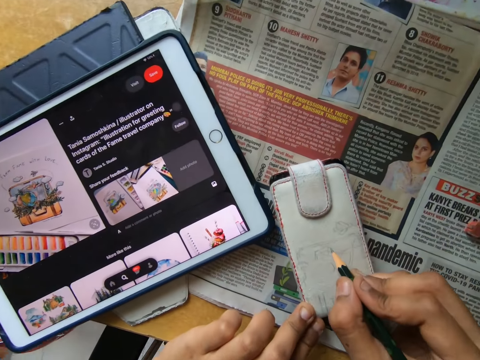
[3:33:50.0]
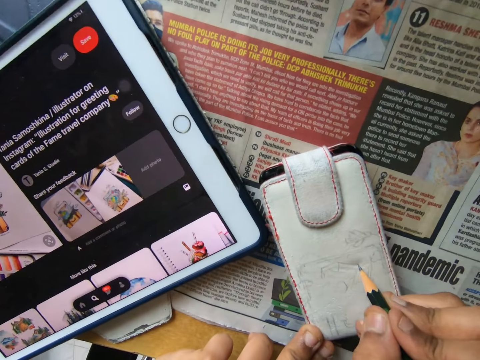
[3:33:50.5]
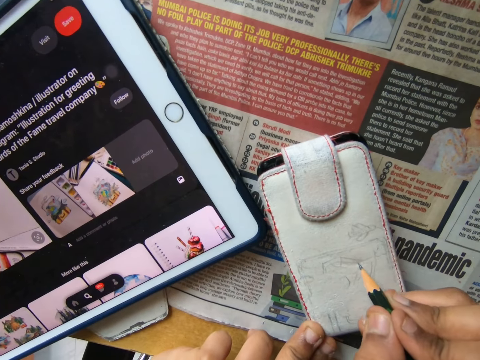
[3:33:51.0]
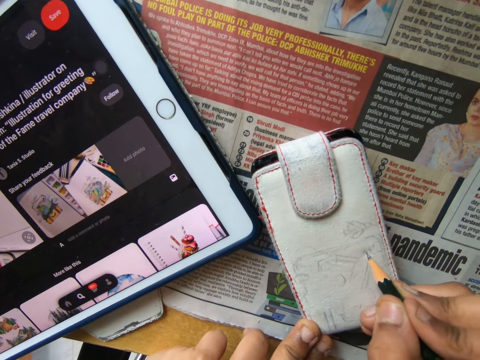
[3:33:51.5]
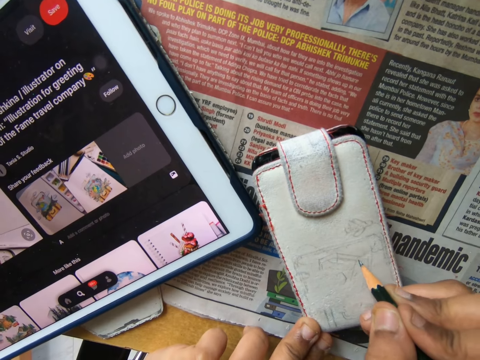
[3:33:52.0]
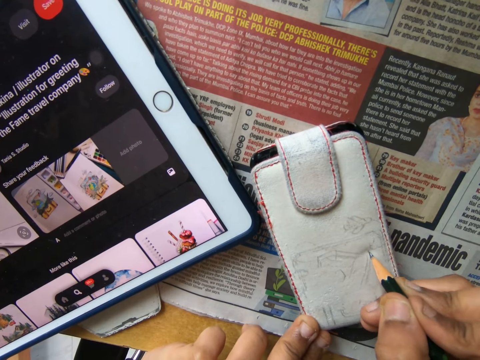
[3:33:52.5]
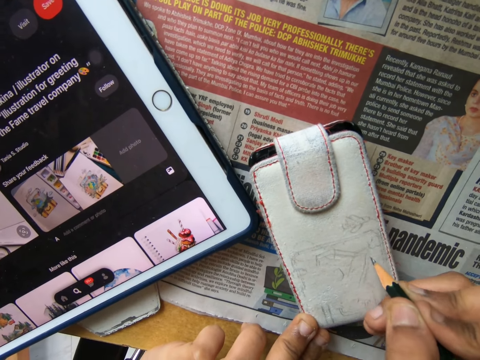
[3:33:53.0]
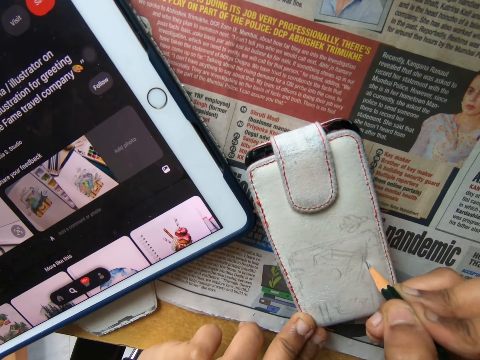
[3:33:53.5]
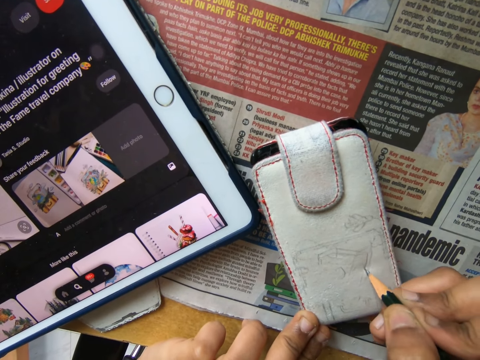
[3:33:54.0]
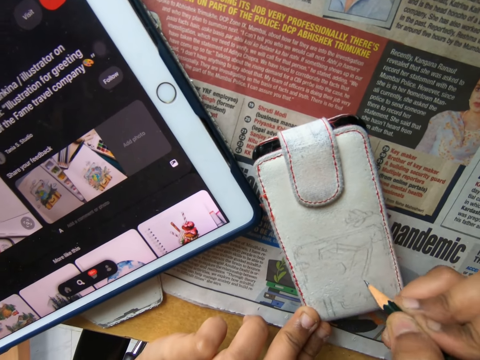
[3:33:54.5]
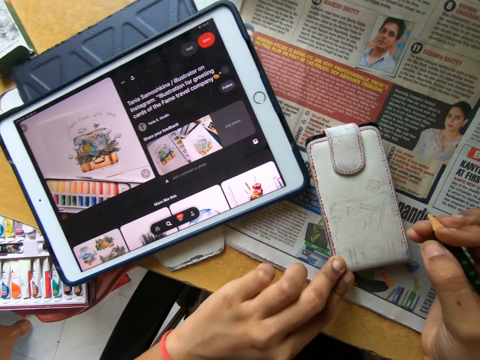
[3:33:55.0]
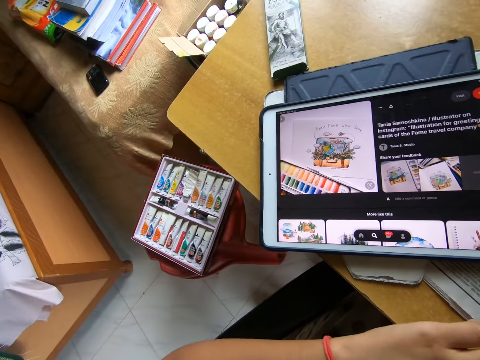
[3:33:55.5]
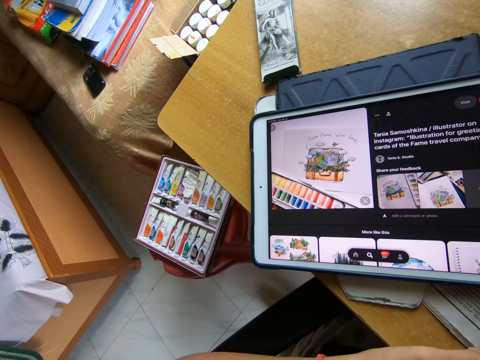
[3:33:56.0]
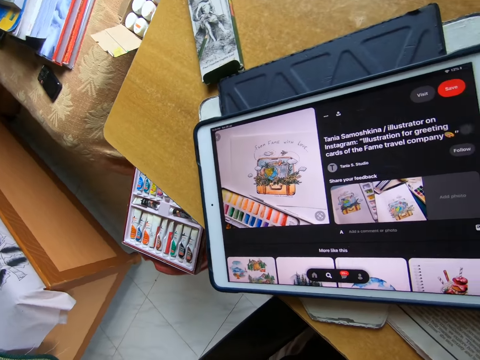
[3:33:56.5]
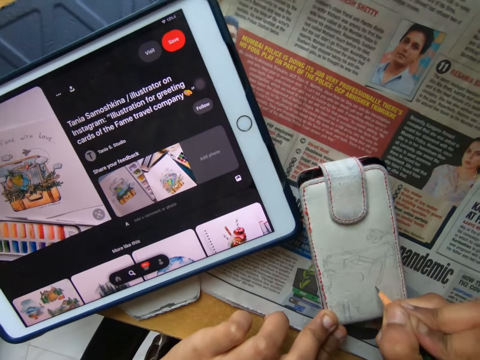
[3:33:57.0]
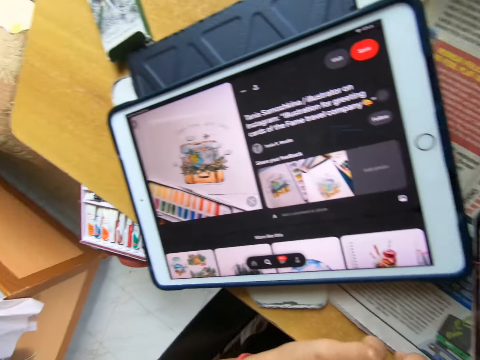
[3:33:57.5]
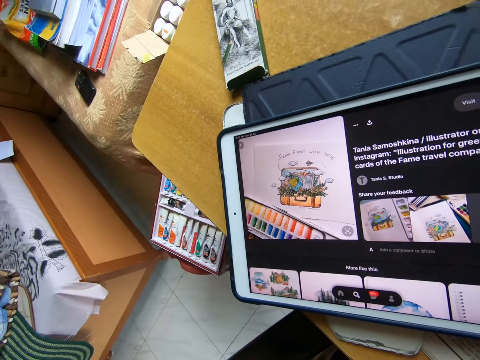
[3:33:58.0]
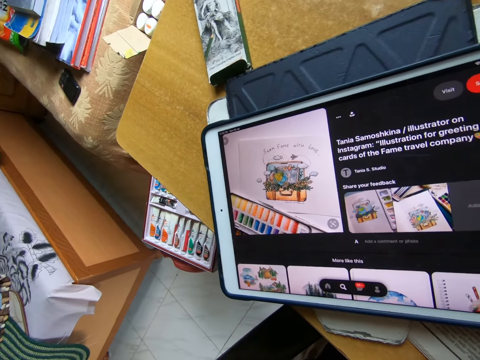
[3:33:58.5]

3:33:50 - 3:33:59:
The camera wearer sketches on the phone casing on the table with the pen in his right hand. He looks around. He stares at the image on the tablet on the table. He sketches on the phone casing on the table with the pen in his right hand. He looks at something. He stares at the image on the tablet on the table.

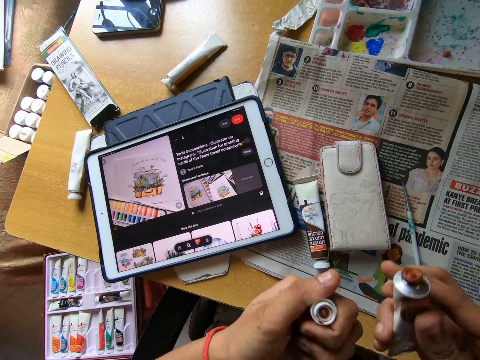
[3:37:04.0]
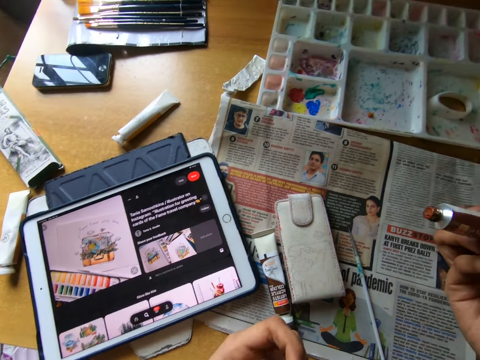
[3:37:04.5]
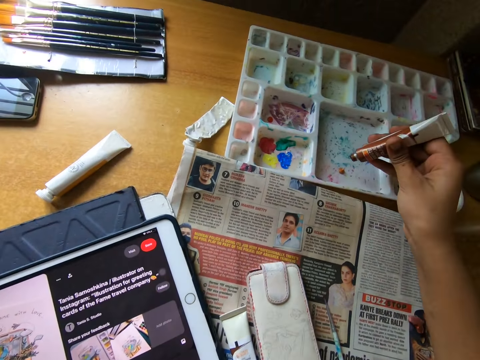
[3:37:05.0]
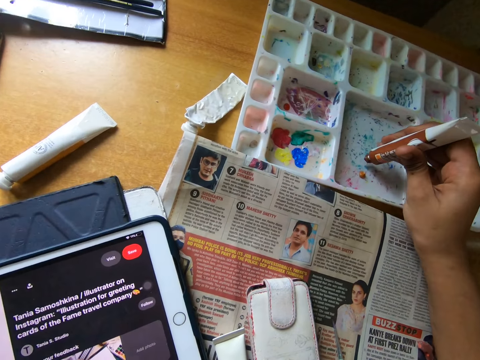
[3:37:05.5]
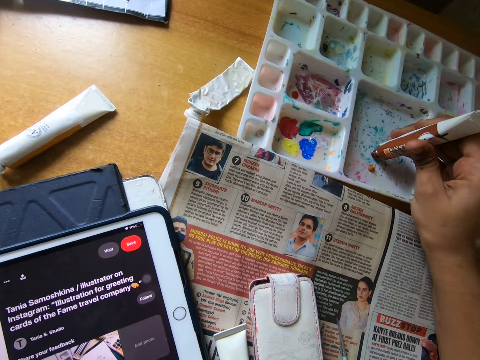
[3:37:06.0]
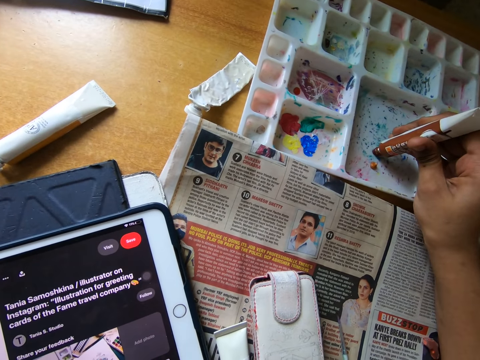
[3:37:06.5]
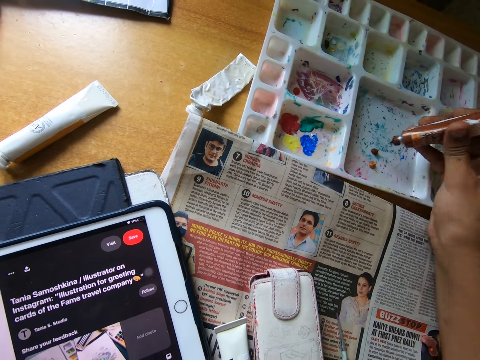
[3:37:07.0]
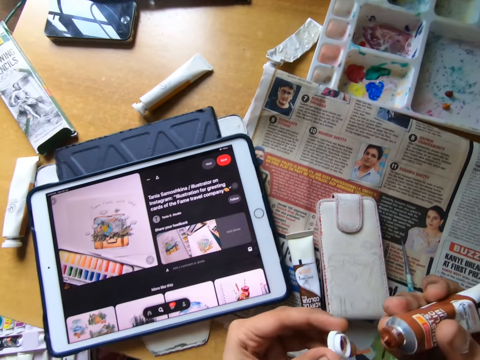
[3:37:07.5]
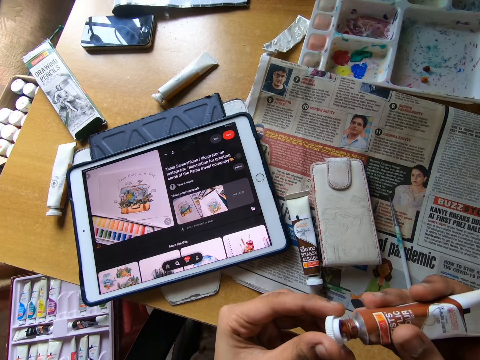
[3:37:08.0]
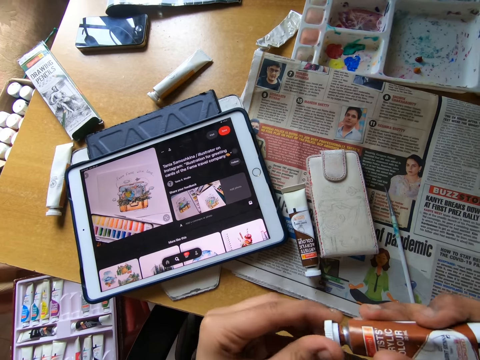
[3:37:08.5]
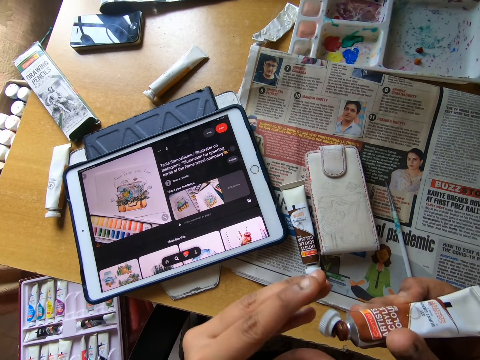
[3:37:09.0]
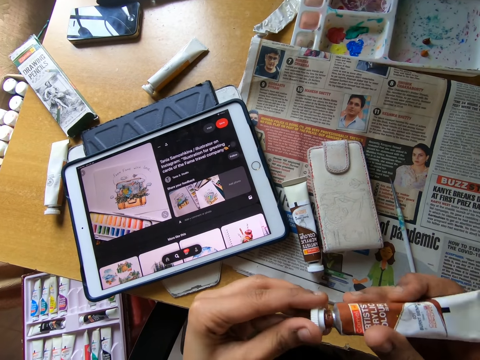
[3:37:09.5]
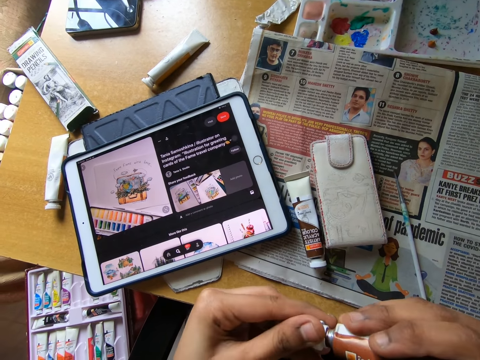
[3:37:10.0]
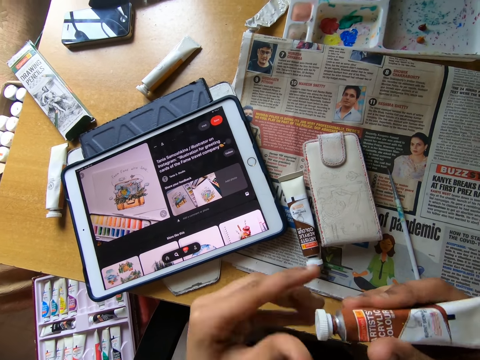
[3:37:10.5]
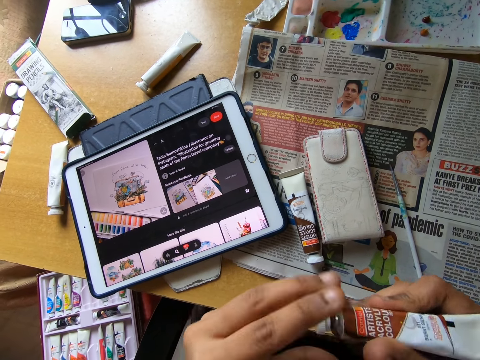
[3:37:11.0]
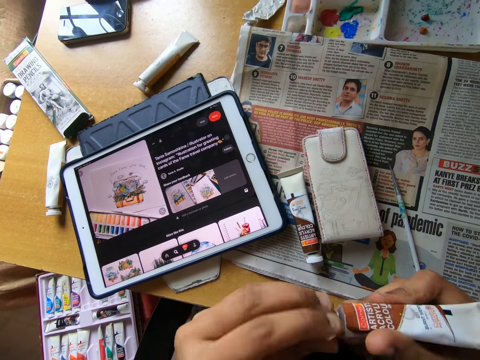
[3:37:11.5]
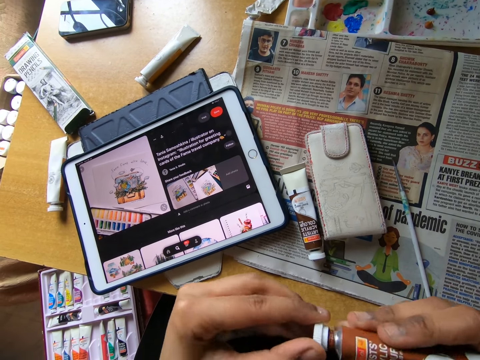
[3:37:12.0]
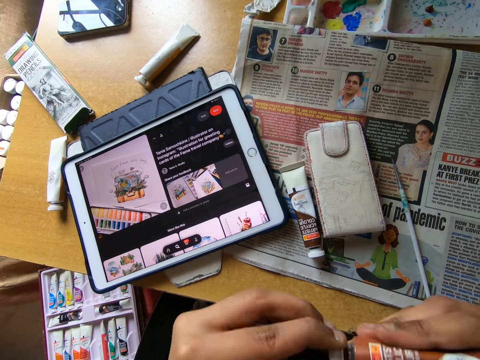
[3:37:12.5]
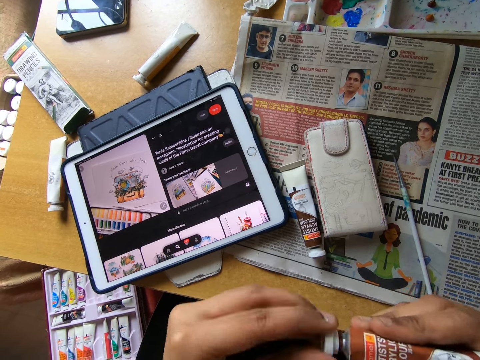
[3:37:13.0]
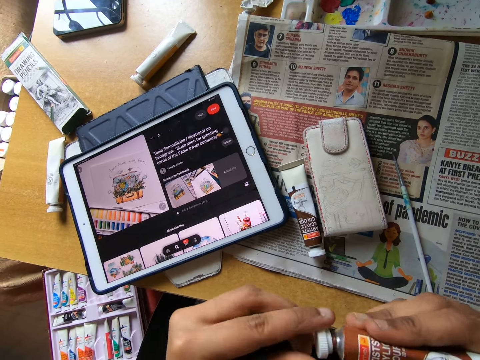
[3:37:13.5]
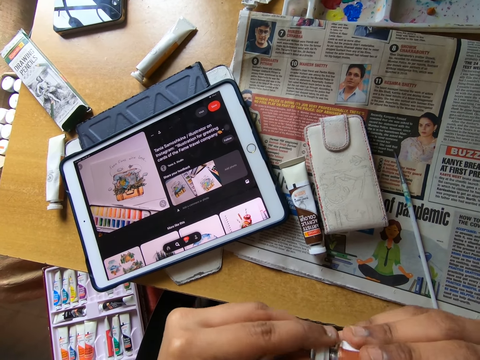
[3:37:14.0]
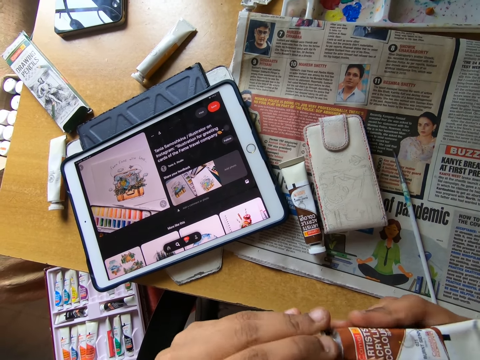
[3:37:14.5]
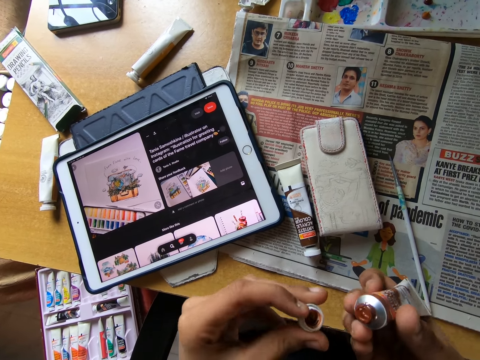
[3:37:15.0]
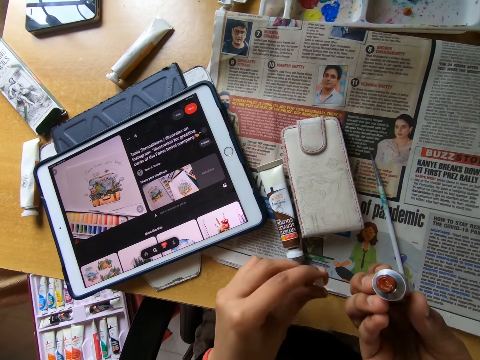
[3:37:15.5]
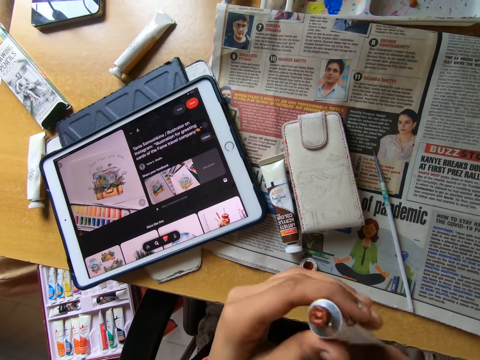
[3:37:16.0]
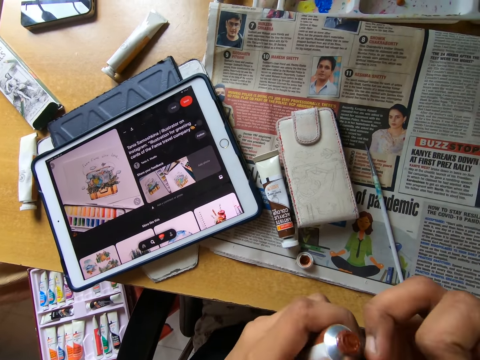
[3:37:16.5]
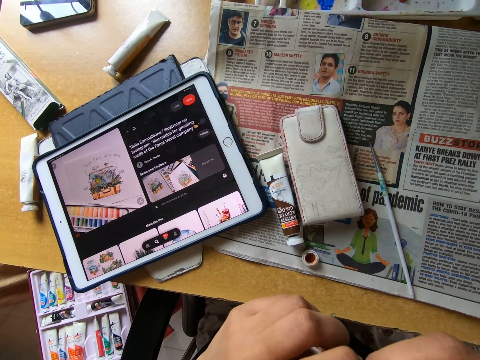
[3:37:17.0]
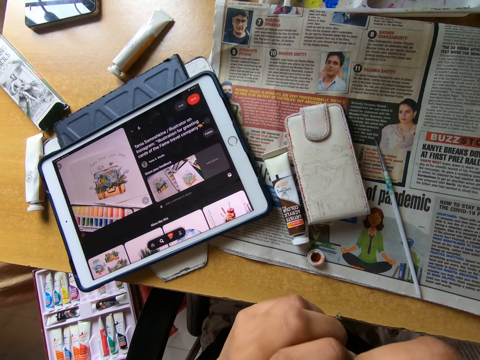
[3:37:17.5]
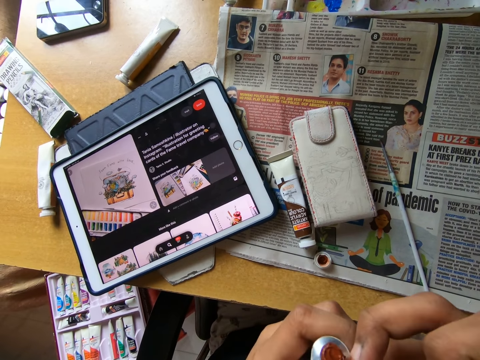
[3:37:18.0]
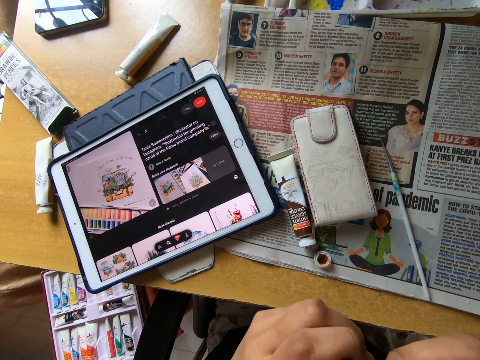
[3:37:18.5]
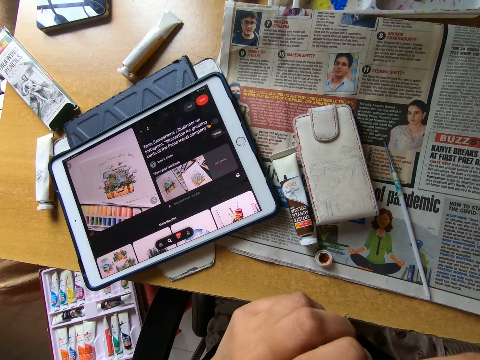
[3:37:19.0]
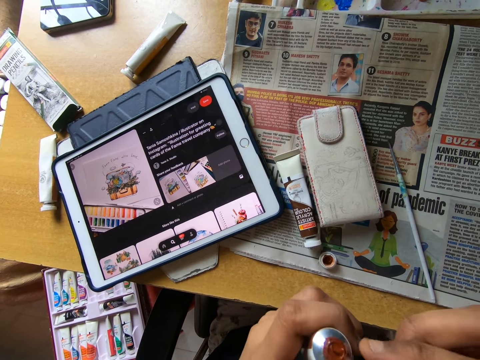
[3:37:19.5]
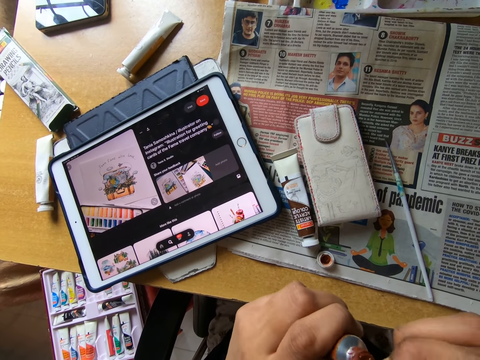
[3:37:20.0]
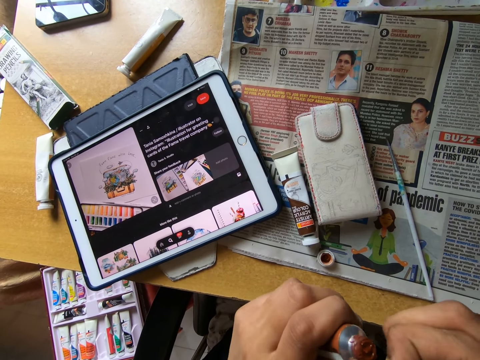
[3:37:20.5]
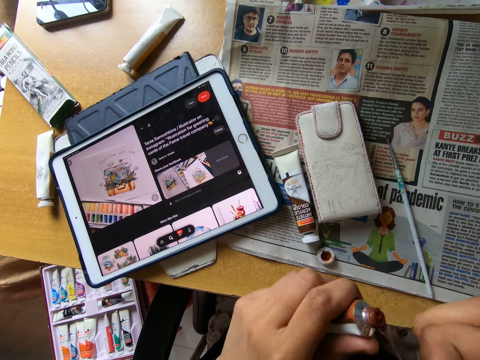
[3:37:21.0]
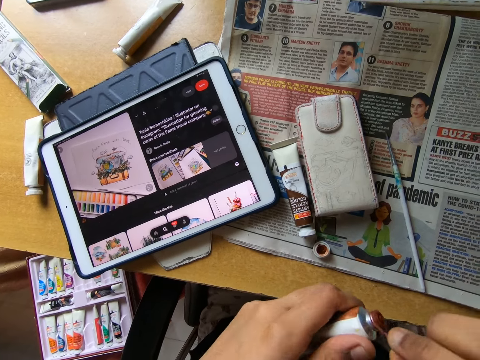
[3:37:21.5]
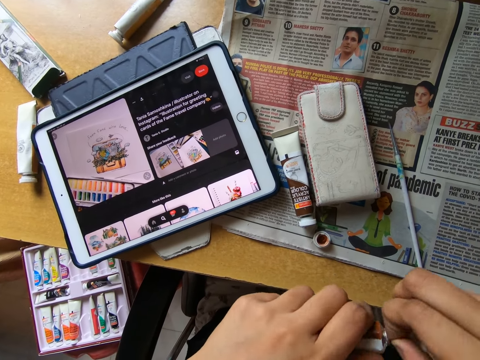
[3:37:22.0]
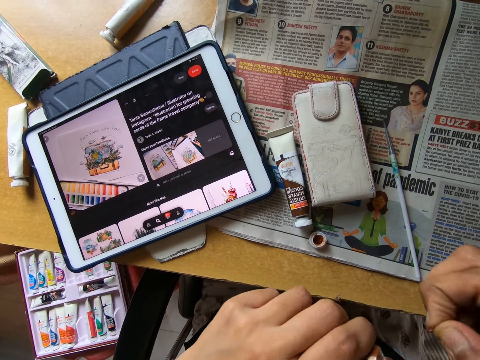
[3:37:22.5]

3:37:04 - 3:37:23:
The camera wearer squeezes out some of the paint on a palette on the table with his right hand. He covers the paint in his right hand with the cover in his left hand. He places the cover of the paint on the table with his left hand. He passes the paint in his right hand to his left hand. He peels off excesses on the paint with his right hand. He pulls something off the paint bottle.
